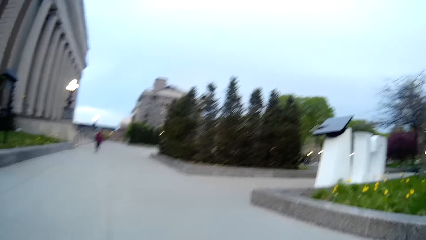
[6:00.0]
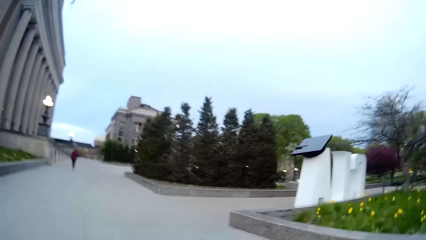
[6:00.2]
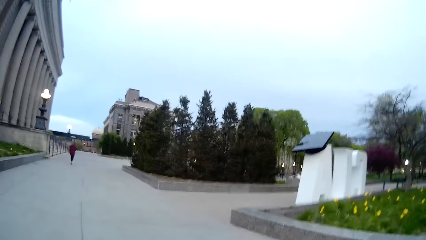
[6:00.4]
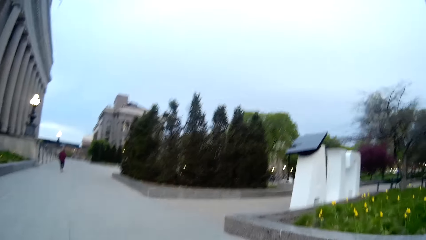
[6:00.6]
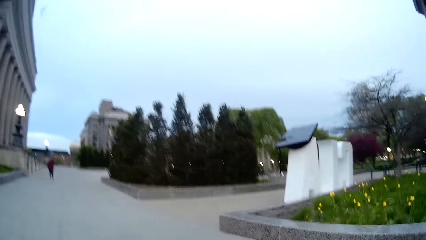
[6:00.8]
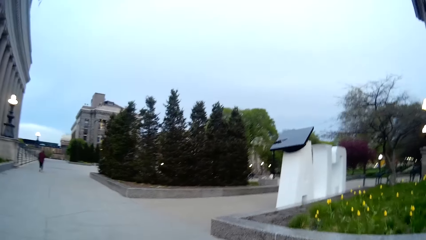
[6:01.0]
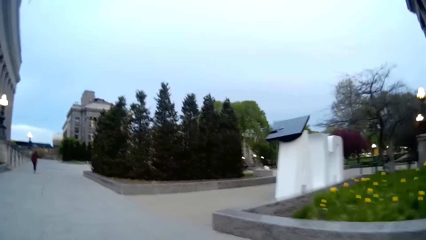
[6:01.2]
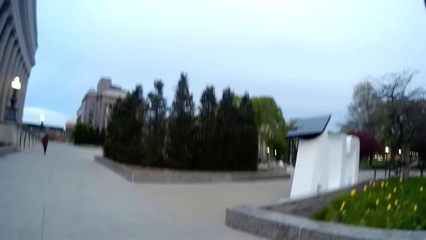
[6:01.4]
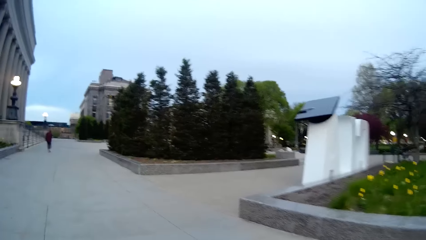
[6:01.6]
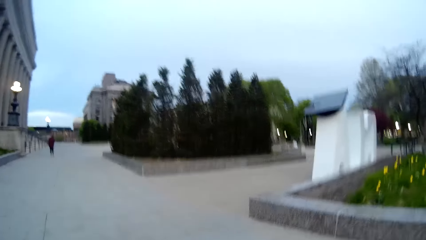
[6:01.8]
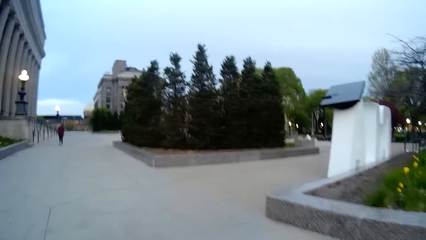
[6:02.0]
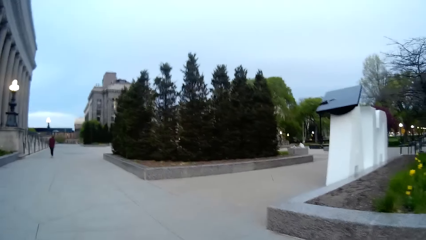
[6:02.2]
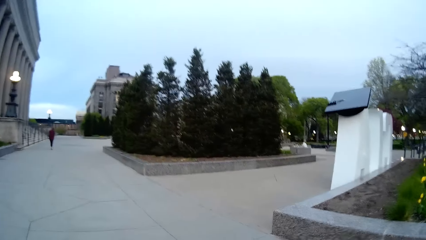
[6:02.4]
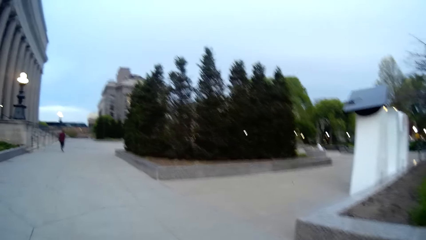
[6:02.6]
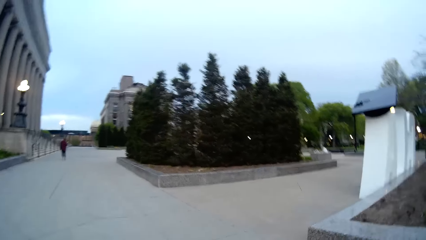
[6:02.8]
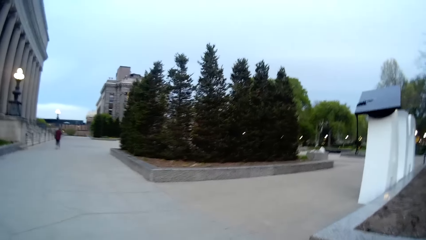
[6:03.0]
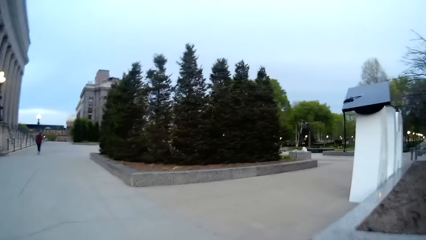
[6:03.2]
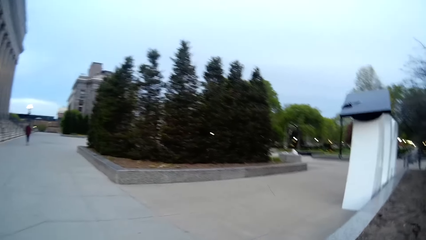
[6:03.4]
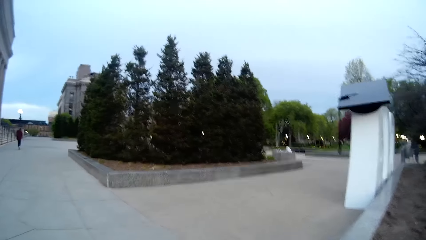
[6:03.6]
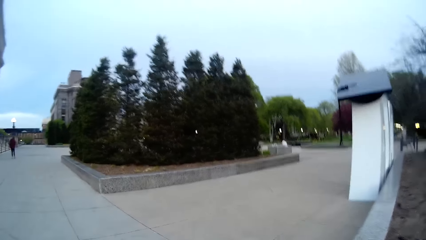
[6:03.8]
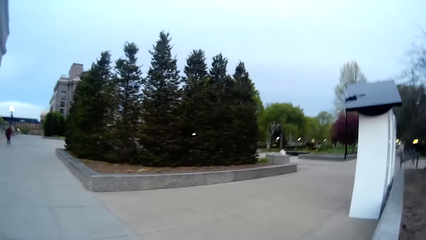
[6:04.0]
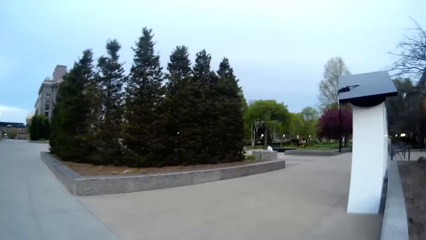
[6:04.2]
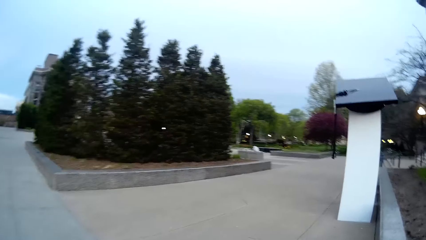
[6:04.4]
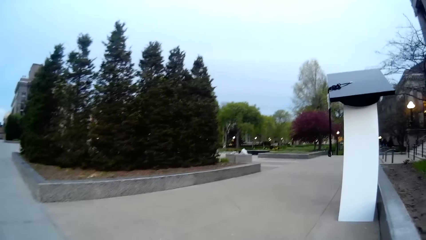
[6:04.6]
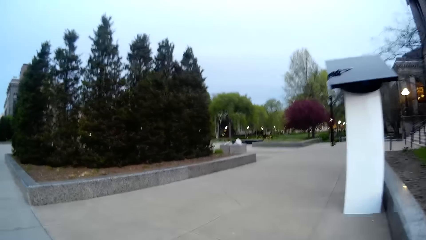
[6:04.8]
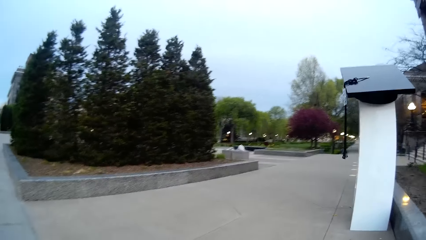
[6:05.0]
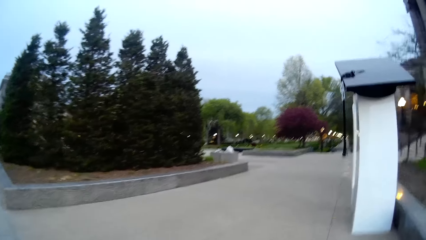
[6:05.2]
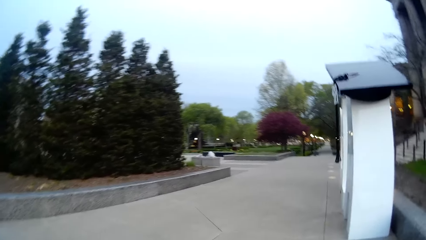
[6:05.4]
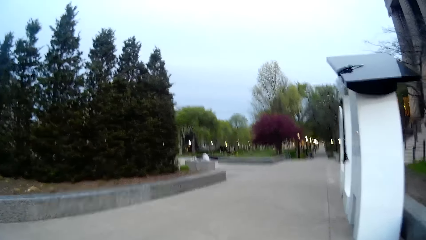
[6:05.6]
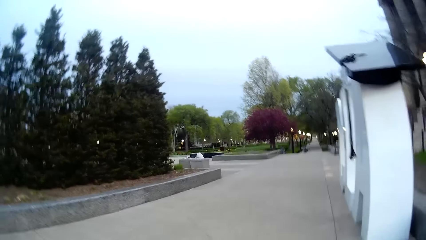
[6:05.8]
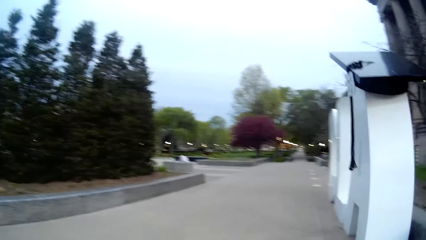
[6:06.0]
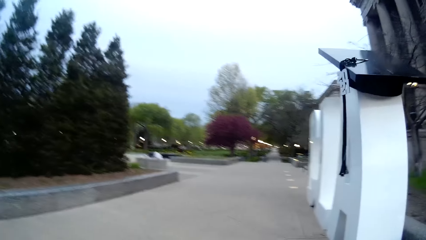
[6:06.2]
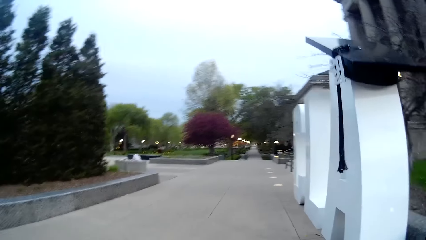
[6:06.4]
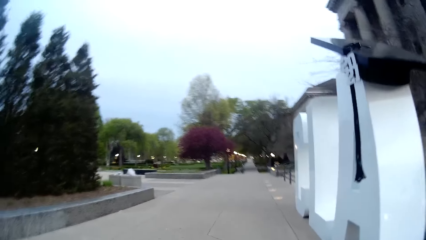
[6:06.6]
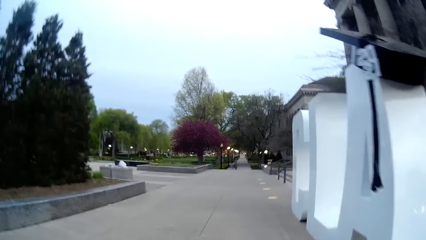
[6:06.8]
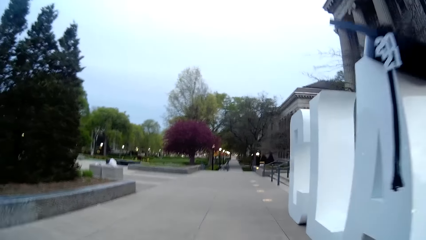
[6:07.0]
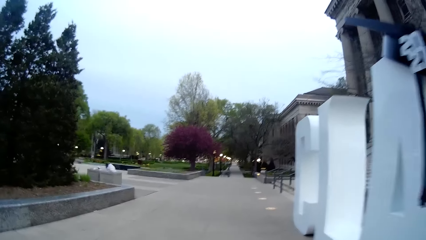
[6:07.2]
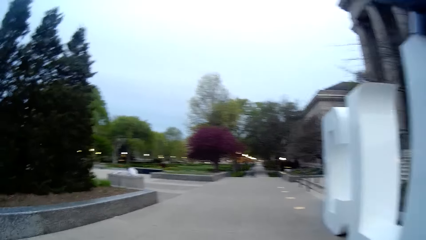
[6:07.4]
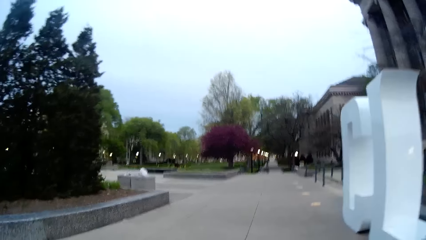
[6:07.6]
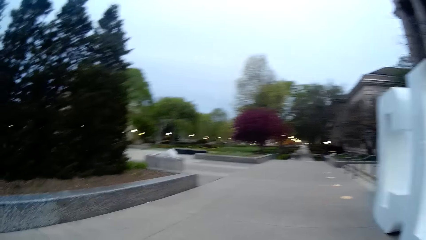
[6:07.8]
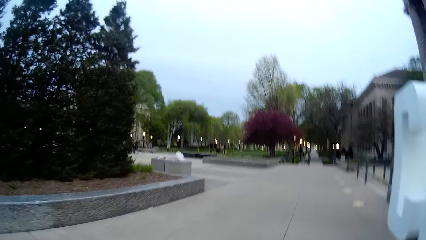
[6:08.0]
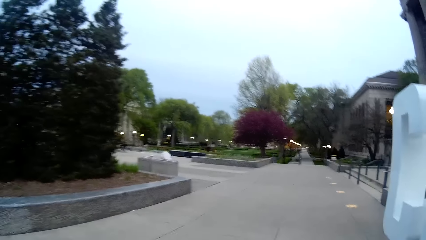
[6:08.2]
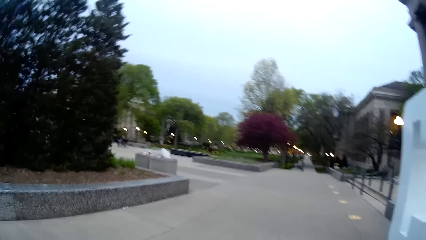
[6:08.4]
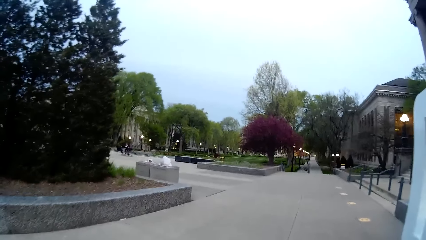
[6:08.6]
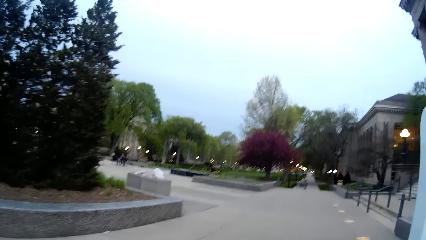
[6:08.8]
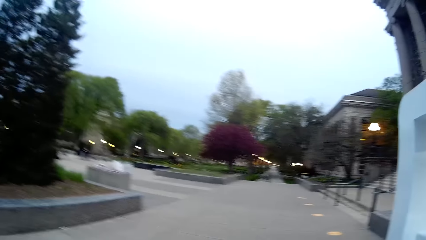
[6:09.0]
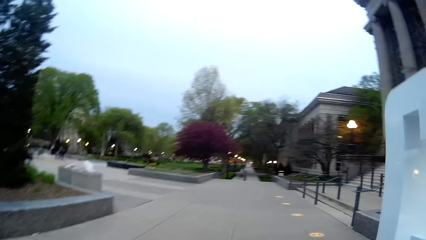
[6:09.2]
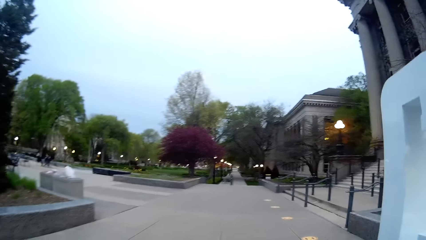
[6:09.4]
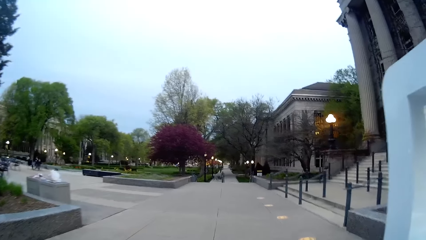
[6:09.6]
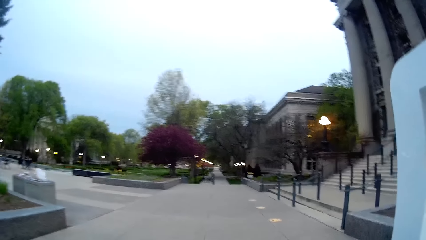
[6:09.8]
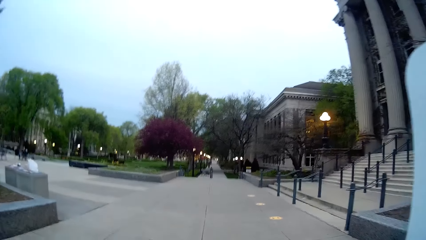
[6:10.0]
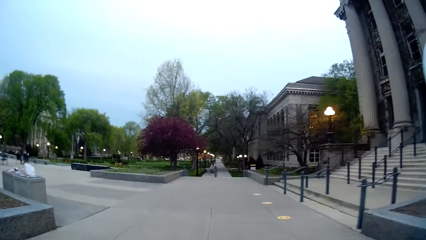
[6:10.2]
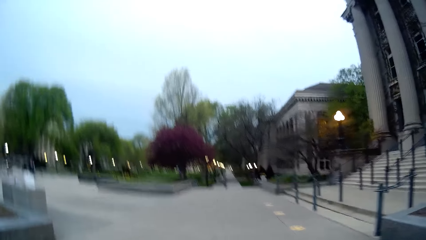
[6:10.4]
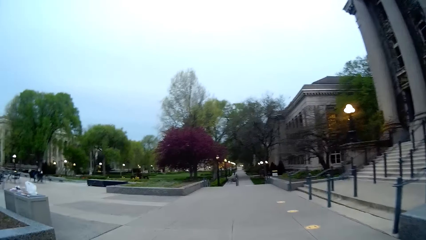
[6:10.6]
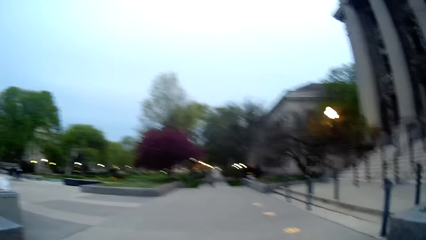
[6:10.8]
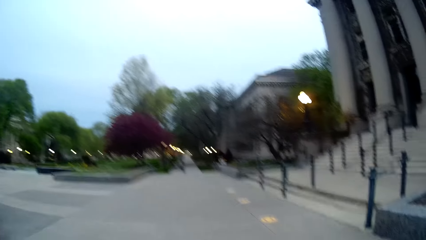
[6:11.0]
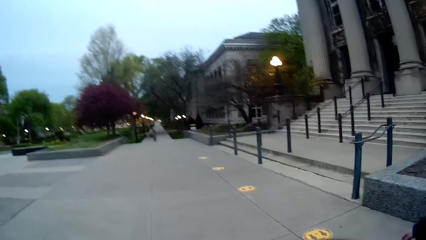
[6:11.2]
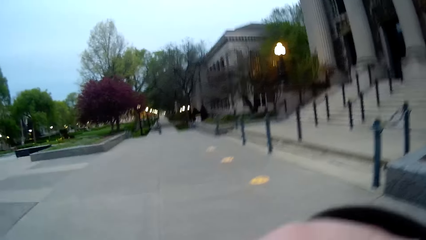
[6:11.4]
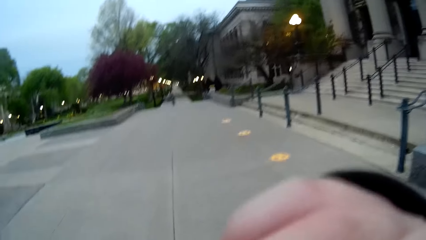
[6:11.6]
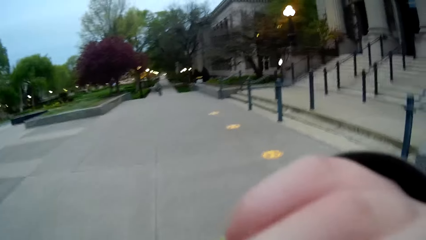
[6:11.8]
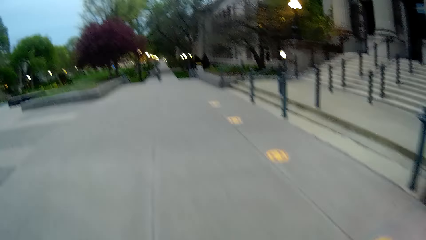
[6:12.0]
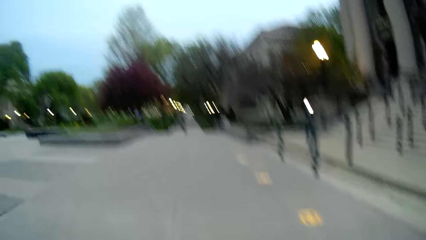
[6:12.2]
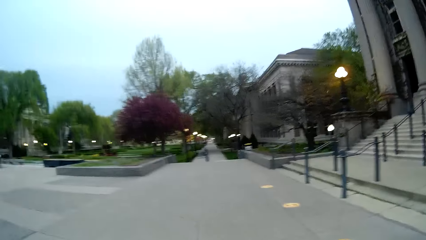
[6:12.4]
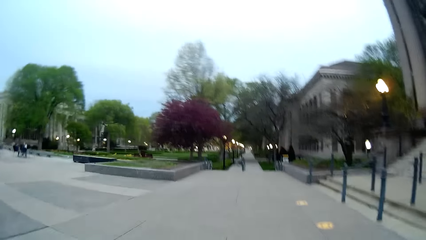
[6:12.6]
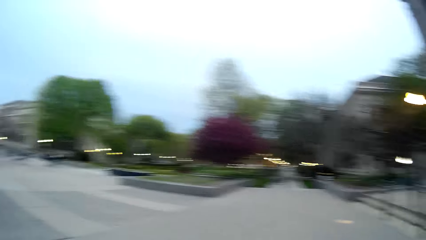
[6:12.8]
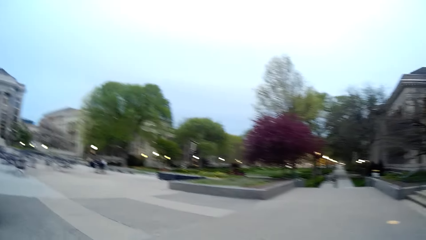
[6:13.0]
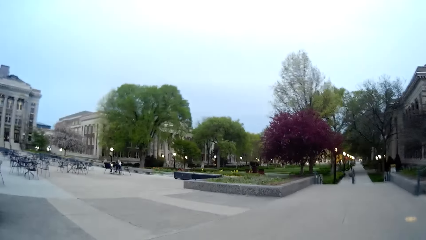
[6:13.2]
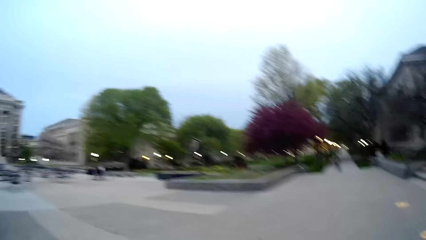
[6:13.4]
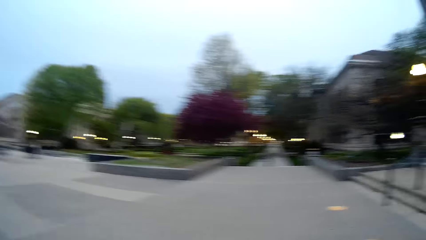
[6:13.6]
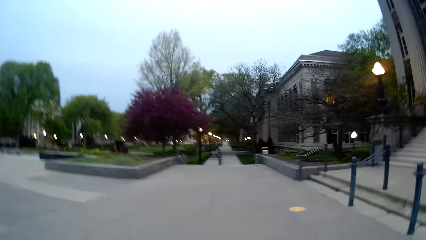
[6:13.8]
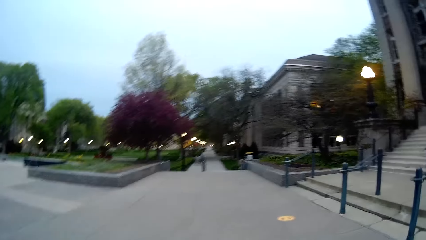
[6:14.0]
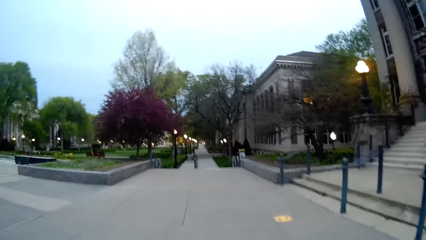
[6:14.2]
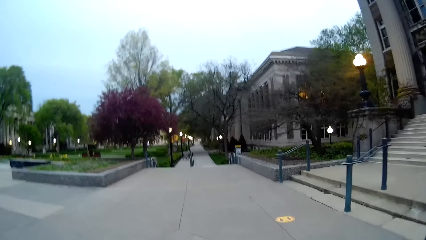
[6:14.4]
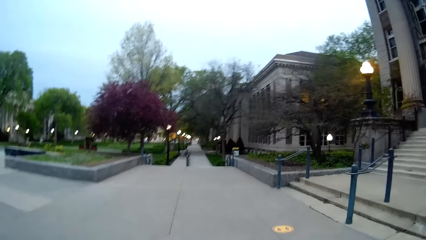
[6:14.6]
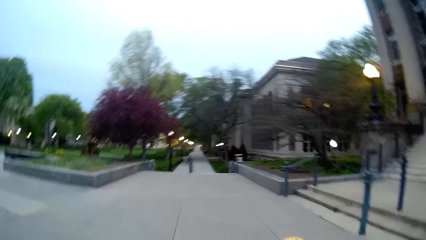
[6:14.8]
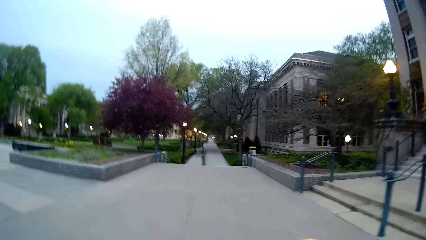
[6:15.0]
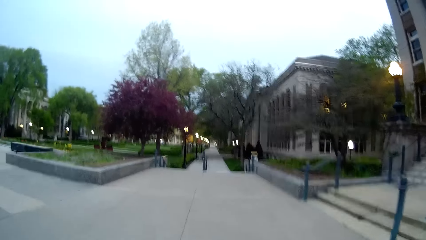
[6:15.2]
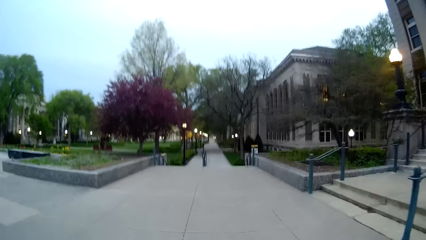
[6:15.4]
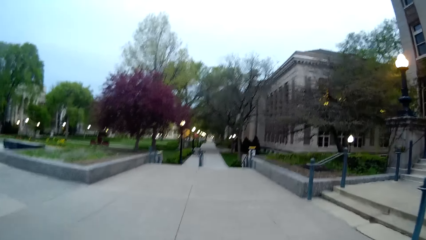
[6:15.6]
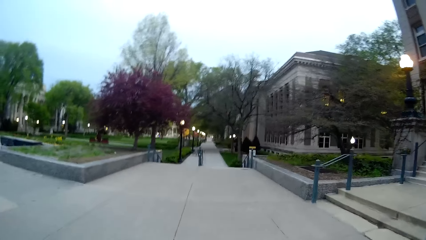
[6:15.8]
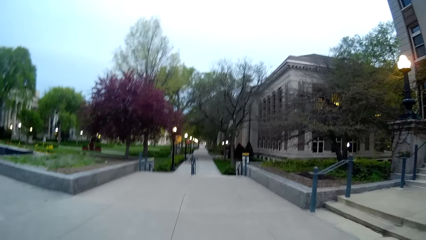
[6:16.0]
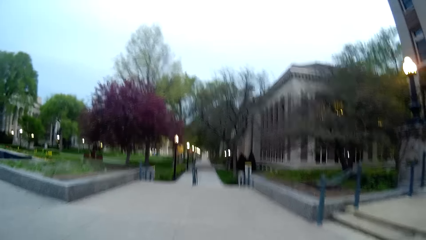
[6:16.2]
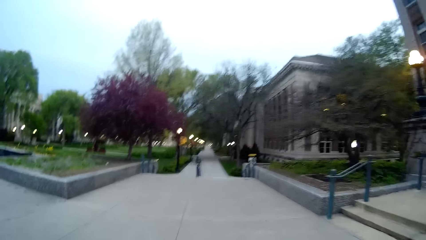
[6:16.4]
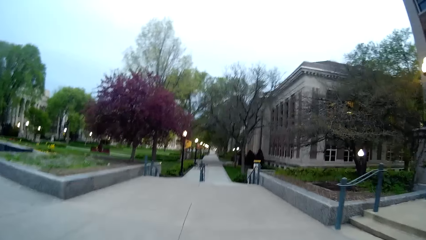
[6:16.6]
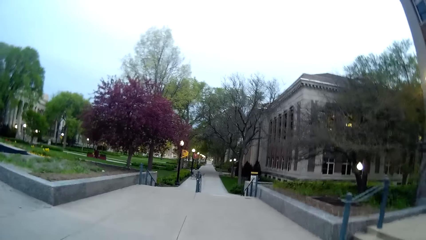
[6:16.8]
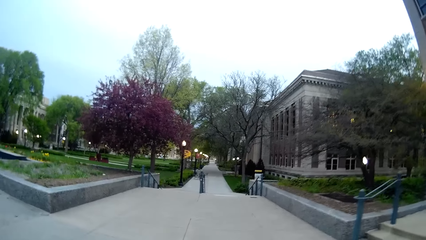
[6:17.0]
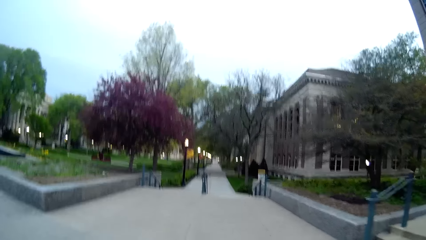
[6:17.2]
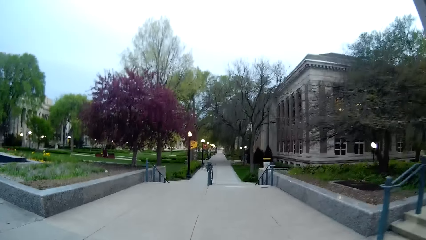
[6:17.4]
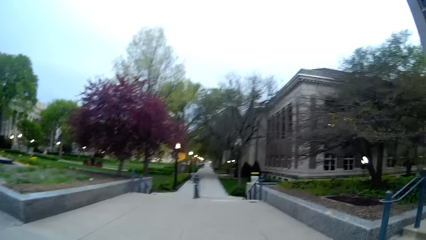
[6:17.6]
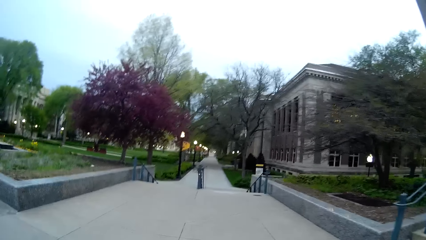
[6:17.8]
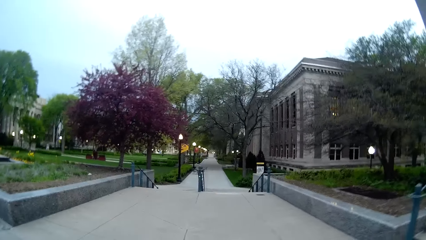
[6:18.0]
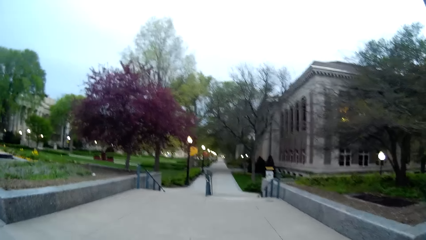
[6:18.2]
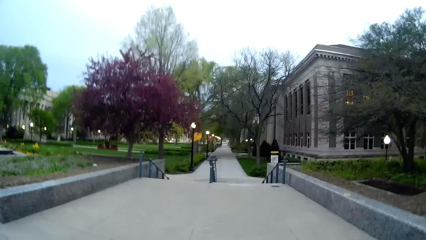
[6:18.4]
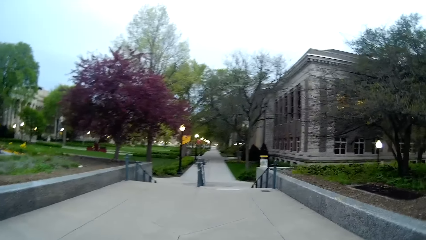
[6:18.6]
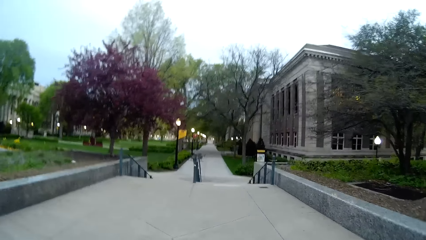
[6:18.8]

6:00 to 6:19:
The camera wearer turns to the left. He walks on the street. He touches his mouth with his right hand.
